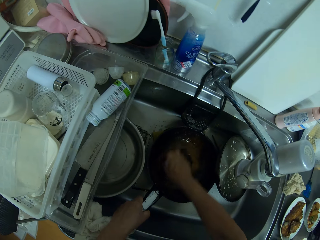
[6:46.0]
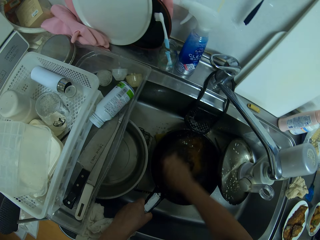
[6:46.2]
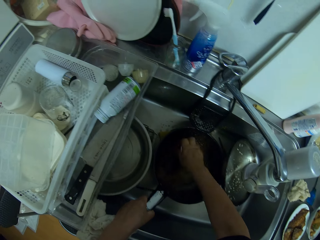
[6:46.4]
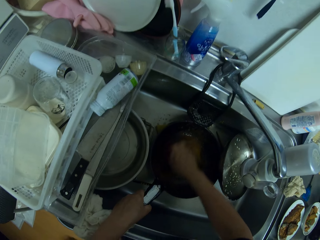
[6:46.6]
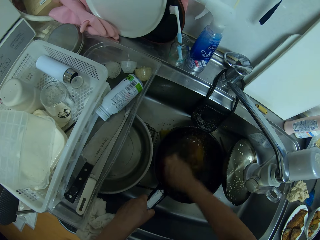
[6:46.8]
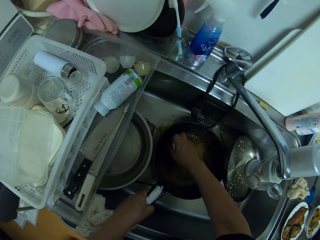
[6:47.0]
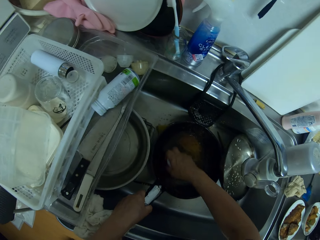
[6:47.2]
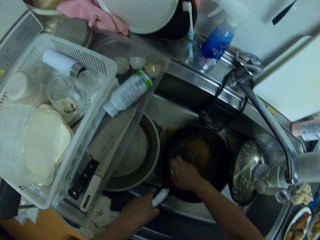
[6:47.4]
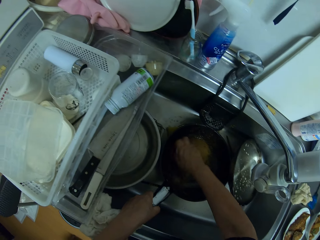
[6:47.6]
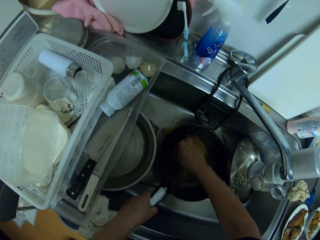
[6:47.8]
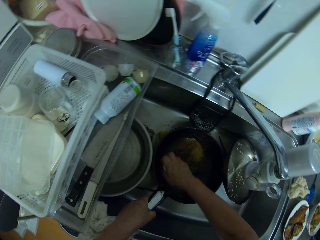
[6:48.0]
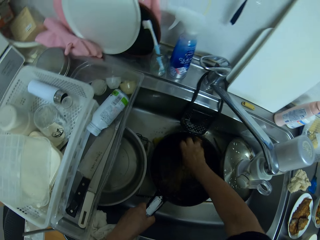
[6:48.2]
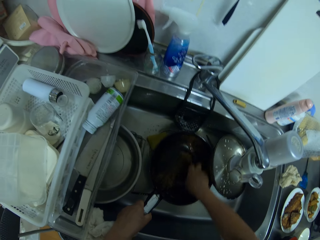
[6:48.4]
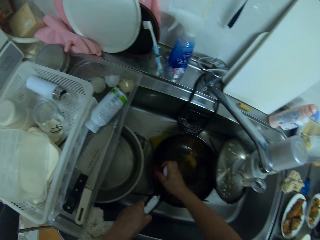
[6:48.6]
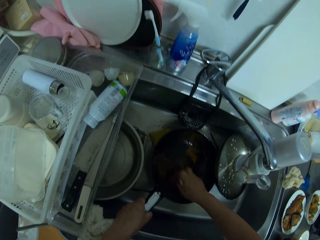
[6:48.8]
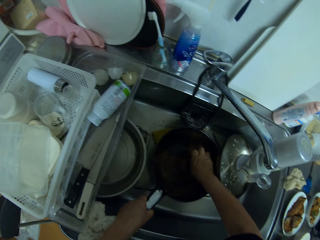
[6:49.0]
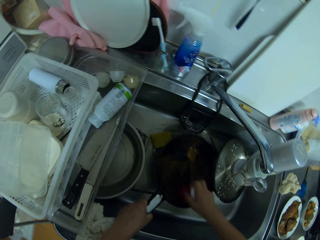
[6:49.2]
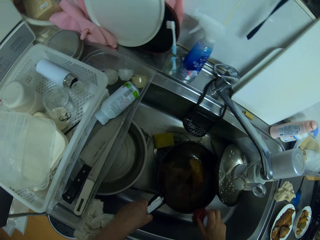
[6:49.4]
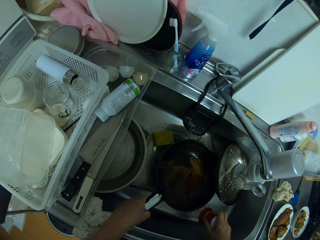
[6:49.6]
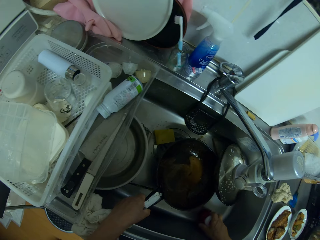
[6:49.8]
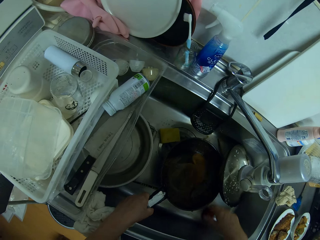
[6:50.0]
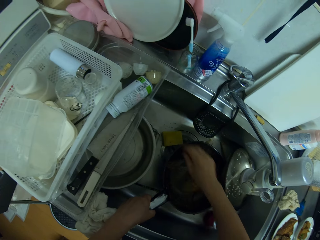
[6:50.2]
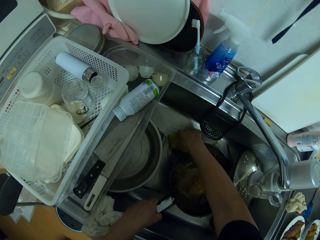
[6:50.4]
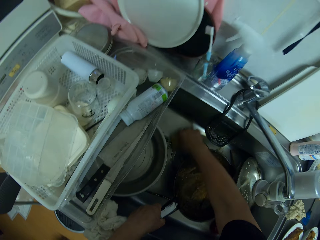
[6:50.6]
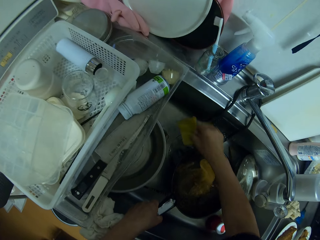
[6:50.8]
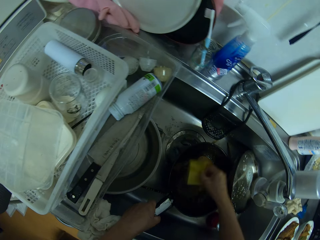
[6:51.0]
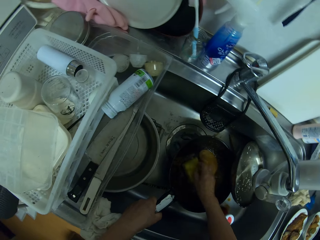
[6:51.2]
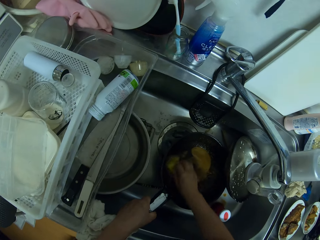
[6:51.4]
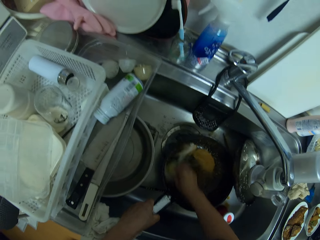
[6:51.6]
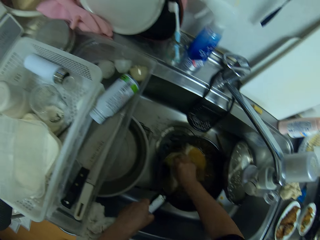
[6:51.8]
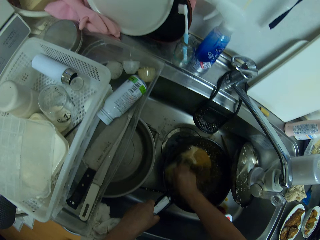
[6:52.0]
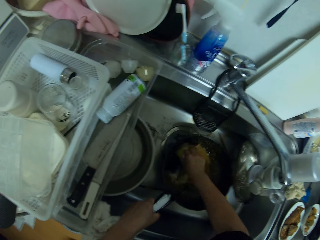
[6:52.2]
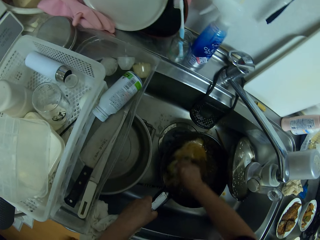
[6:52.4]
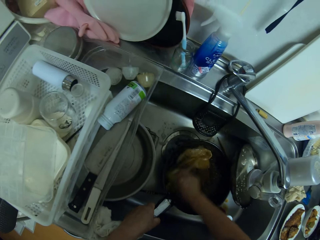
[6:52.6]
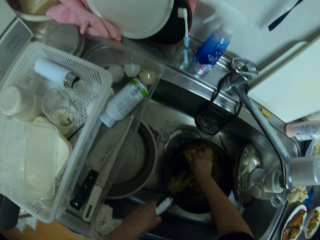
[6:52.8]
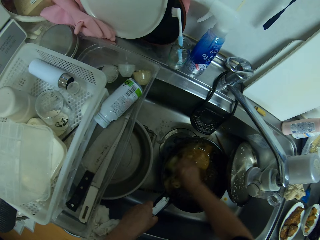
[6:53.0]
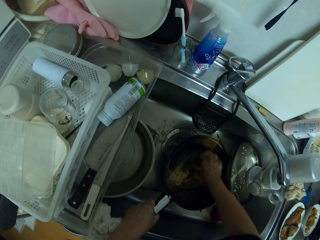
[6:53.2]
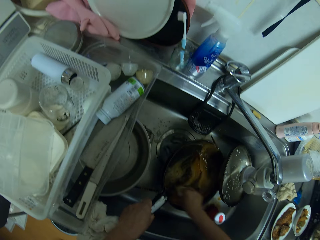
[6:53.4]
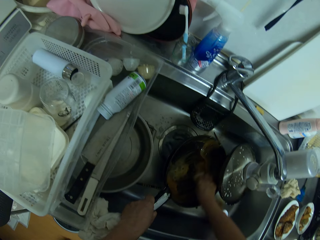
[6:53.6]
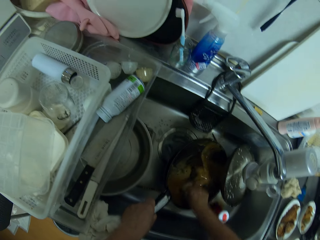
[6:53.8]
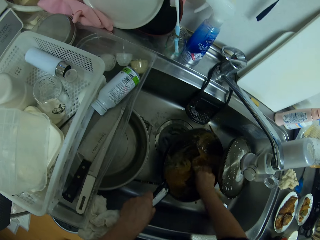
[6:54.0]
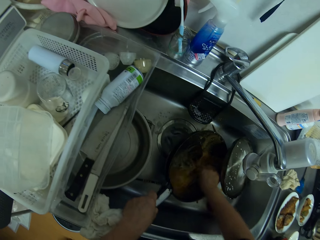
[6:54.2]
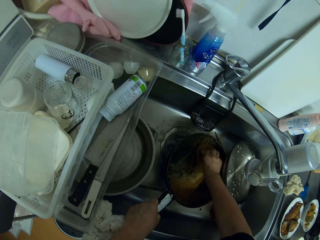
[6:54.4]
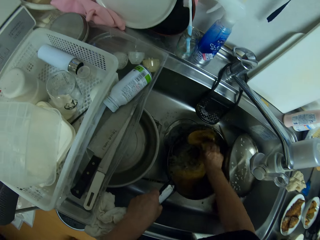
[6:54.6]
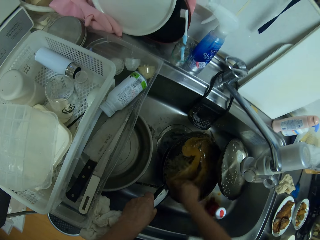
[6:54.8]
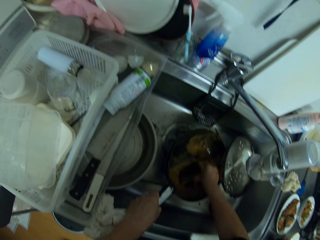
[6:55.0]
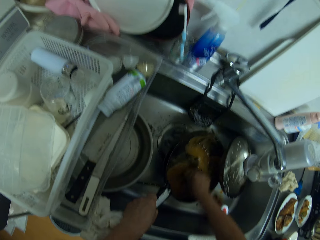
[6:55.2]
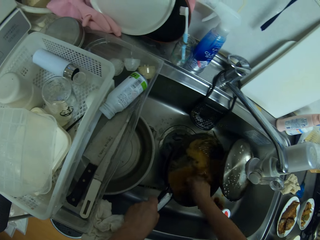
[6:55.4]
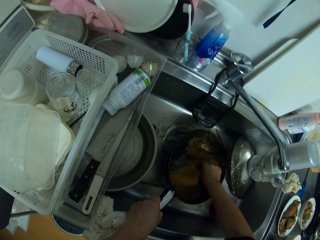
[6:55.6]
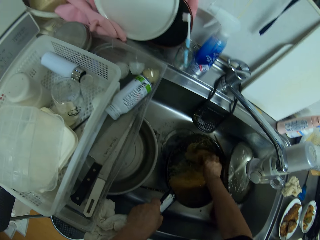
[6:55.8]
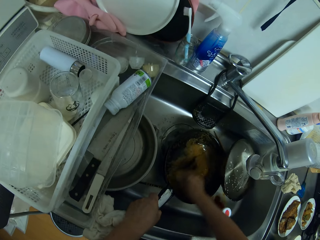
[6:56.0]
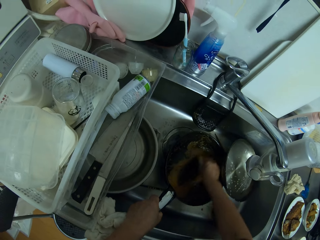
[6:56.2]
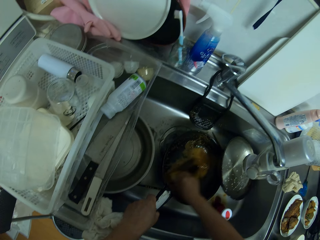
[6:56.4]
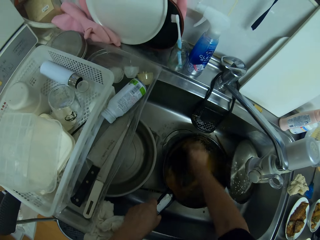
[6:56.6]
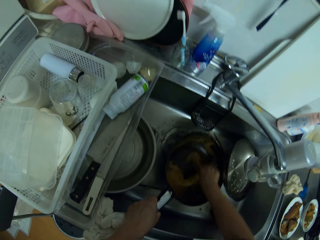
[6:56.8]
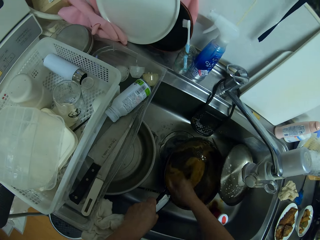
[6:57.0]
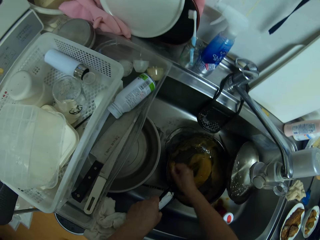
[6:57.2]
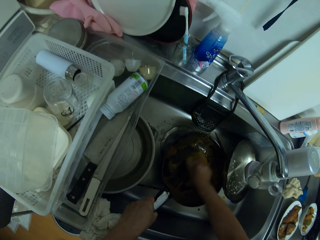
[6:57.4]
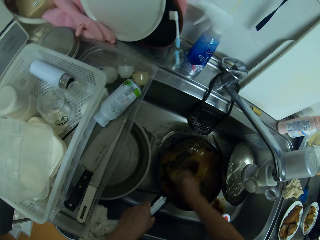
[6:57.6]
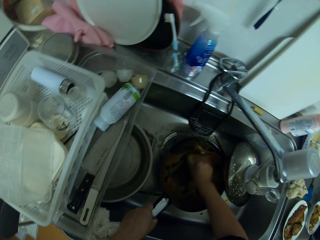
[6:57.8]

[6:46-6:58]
The camera wearer drops the scraper aside. They pick up the scouring pad. They scrub the frying pan with the scouring pad.

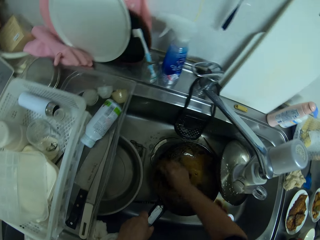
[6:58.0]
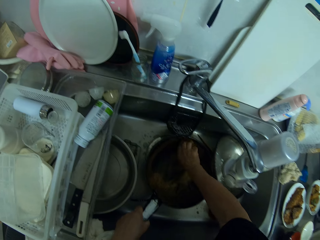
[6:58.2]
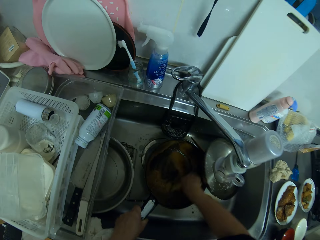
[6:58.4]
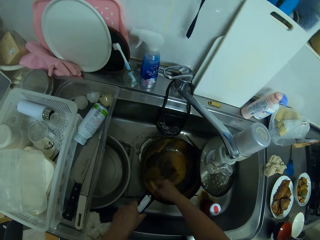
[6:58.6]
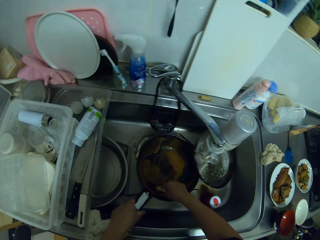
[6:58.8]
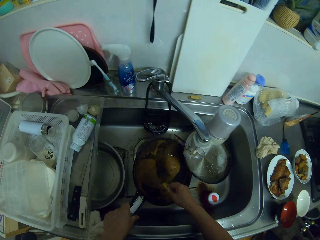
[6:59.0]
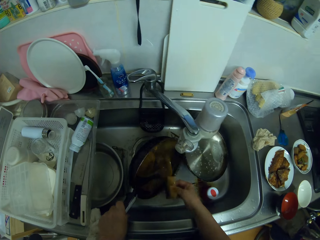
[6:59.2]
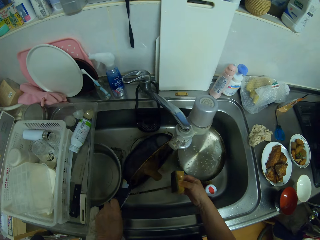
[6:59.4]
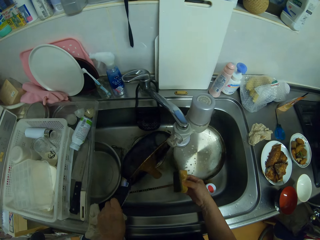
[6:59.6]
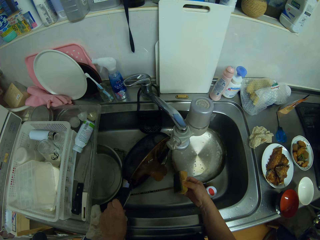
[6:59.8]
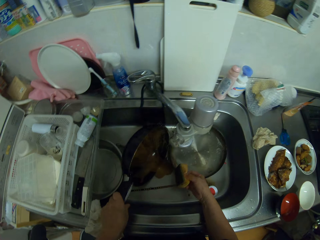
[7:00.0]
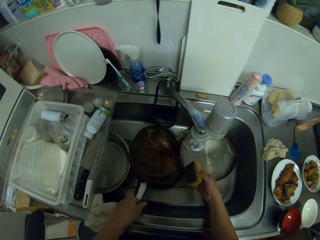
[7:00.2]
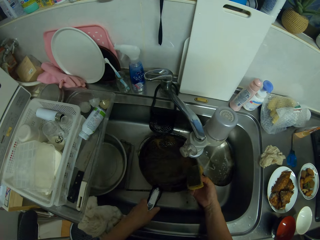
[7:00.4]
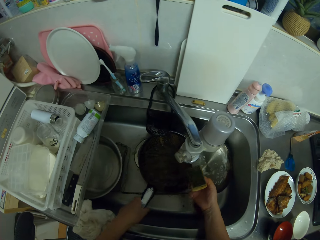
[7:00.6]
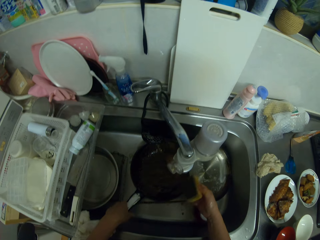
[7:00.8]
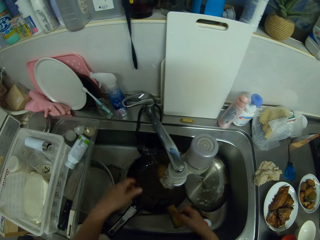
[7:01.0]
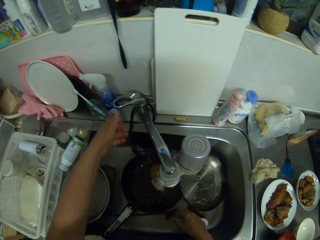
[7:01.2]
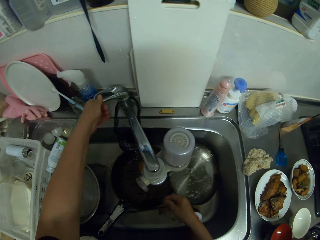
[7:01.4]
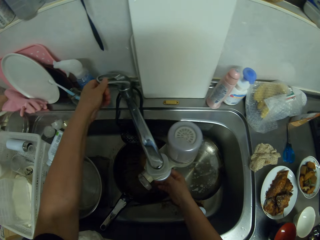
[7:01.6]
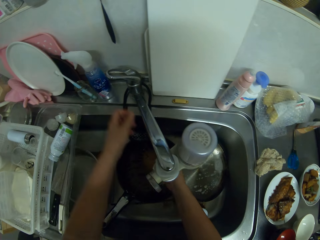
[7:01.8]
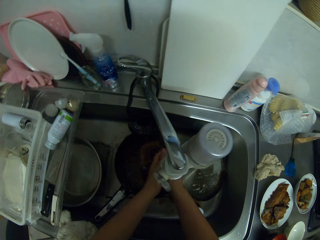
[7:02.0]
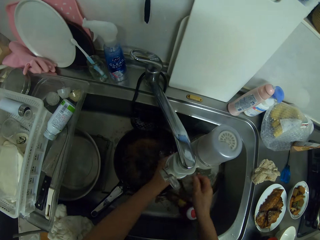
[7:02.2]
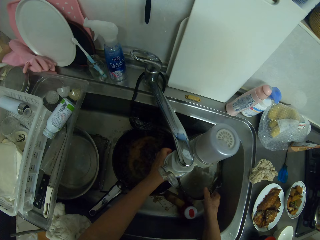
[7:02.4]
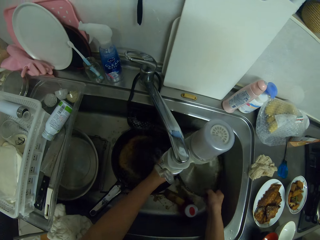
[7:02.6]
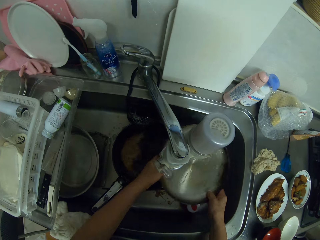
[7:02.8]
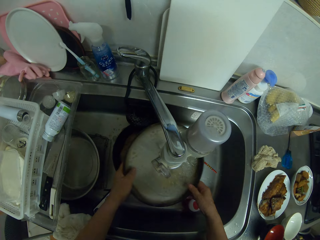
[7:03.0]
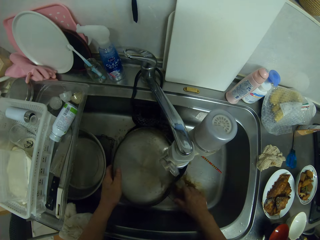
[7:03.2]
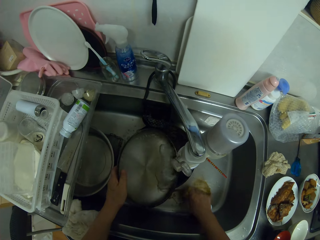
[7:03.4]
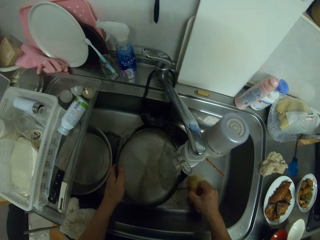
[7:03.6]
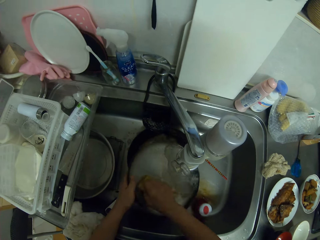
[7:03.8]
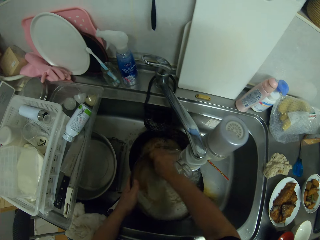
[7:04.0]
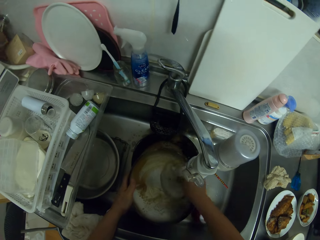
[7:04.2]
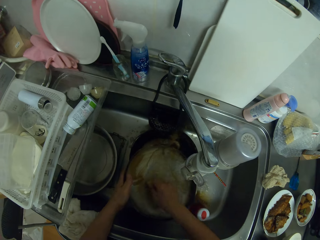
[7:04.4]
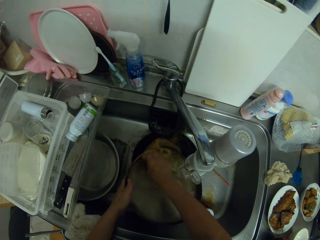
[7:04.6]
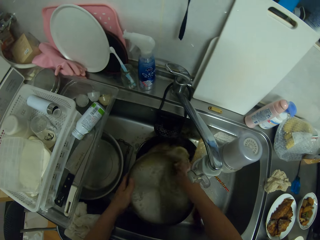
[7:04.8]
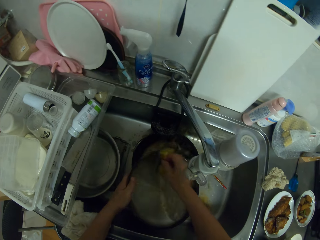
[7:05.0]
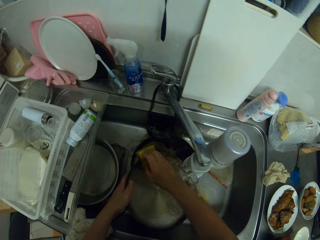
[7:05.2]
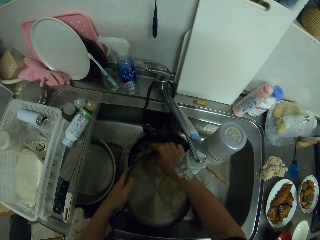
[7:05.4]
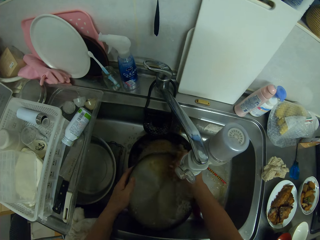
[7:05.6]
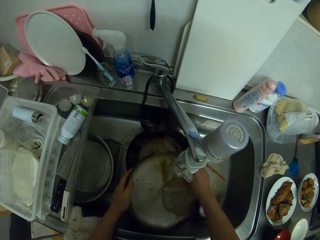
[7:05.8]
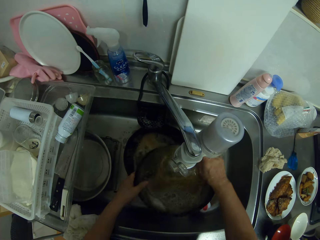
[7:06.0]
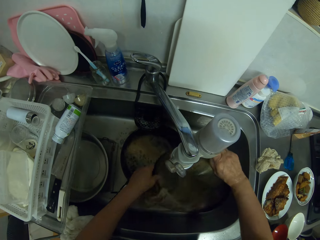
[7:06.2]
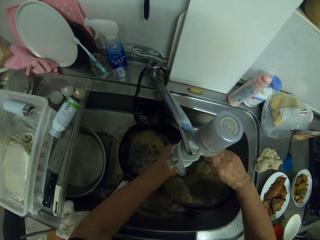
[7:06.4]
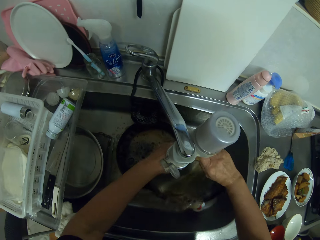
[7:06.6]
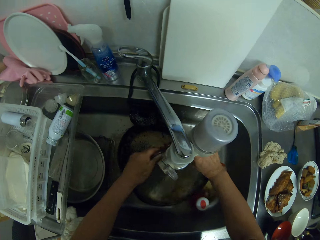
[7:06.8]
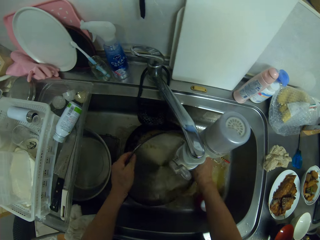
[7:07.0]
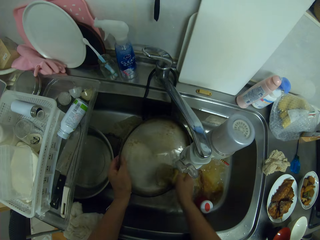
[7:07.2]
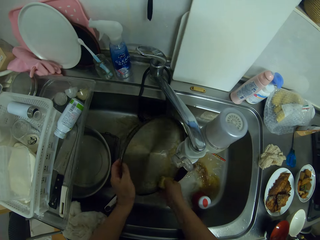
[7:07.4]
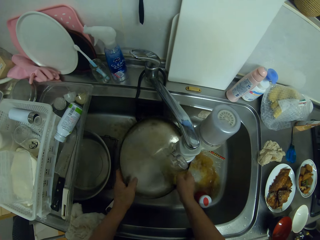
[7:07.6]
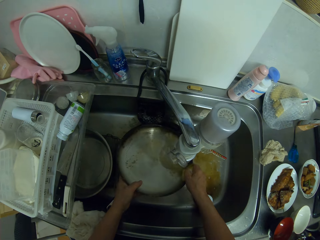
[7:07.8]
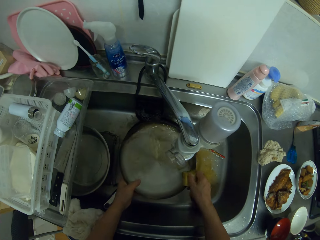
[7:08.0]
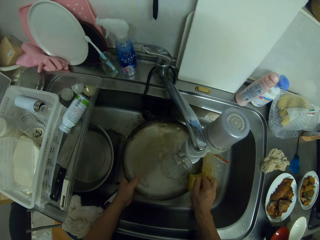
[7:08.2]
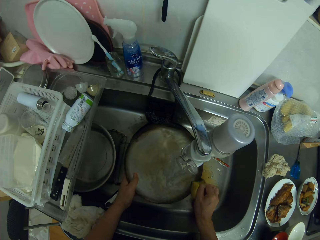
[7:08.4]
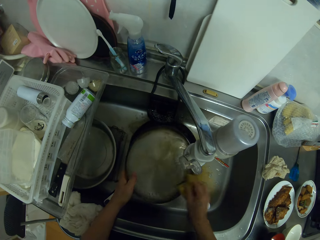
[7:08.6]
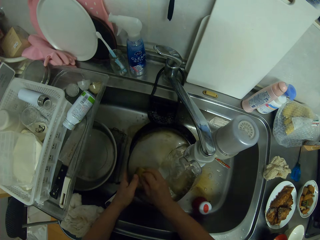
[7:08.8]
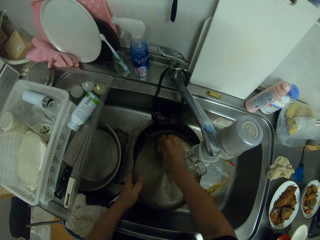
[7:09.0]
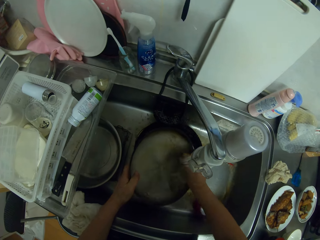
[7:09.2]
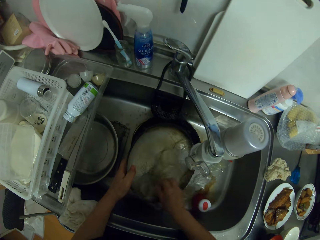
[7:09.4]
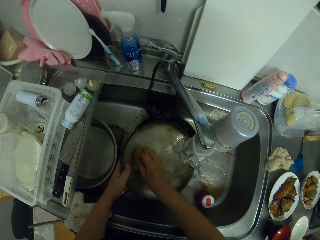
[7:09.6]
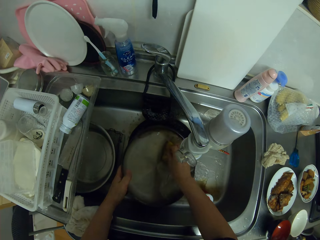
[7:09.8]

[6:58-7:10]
The camera wearer opens the water tap. They rinse the lid with tap water.
